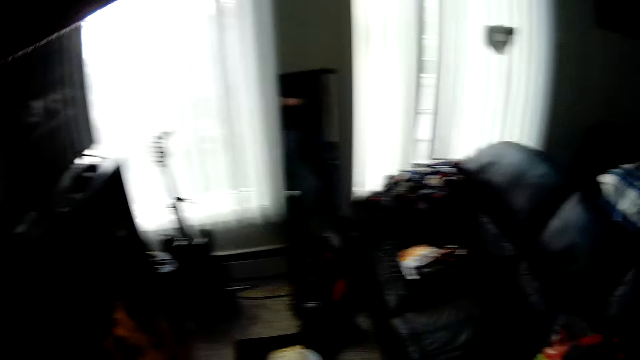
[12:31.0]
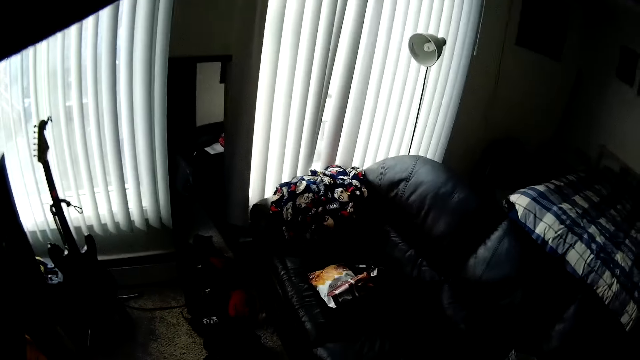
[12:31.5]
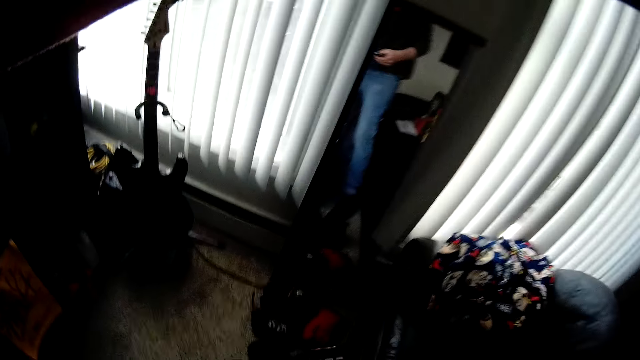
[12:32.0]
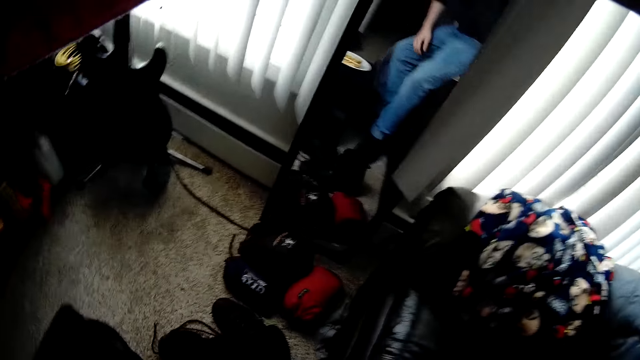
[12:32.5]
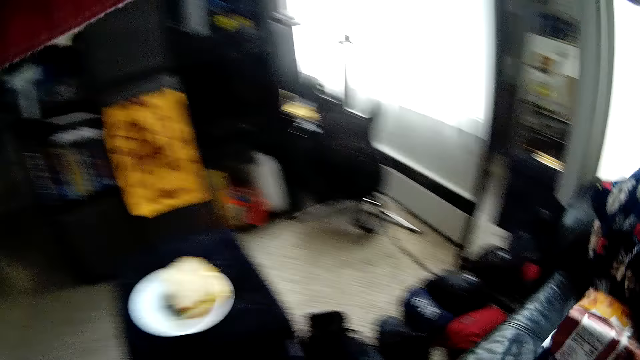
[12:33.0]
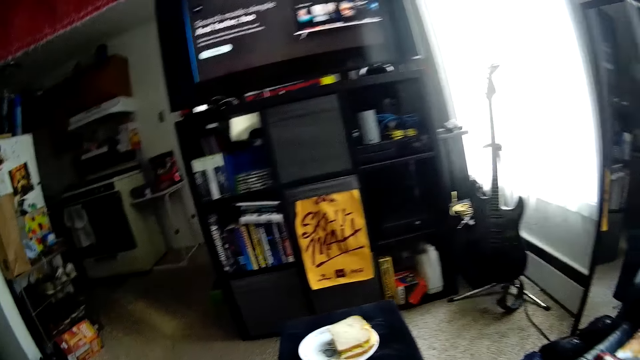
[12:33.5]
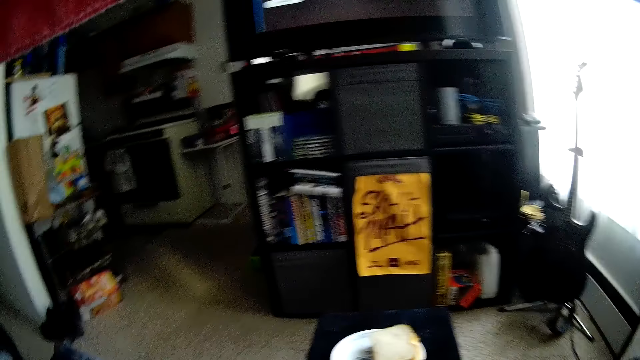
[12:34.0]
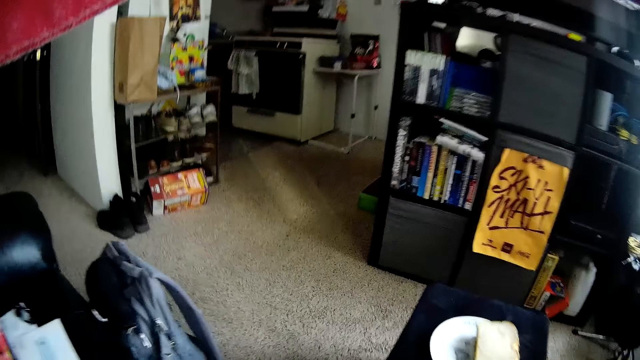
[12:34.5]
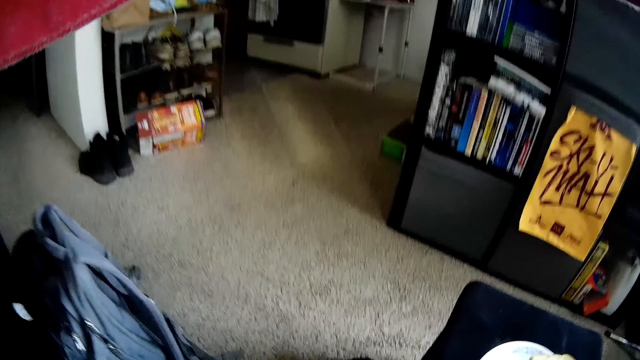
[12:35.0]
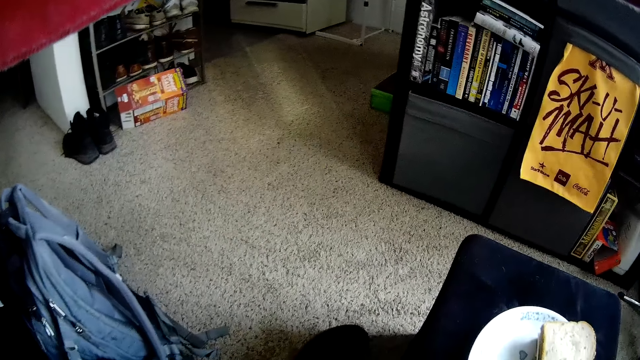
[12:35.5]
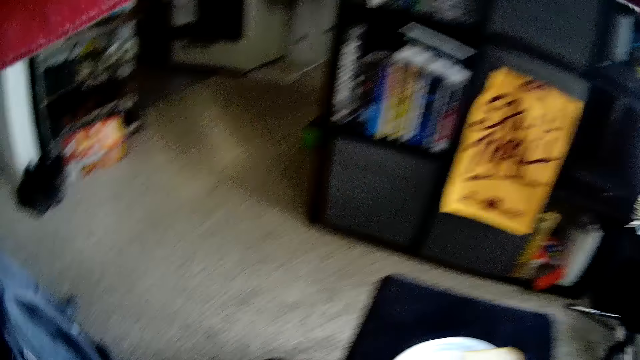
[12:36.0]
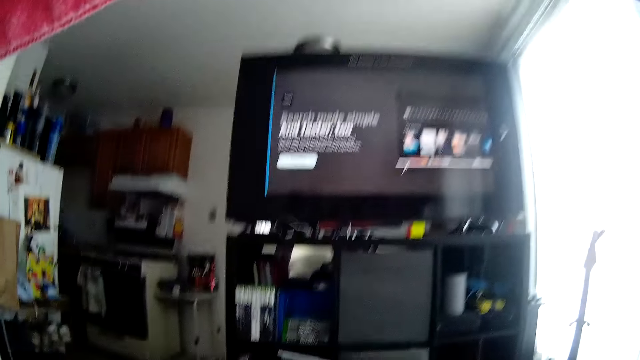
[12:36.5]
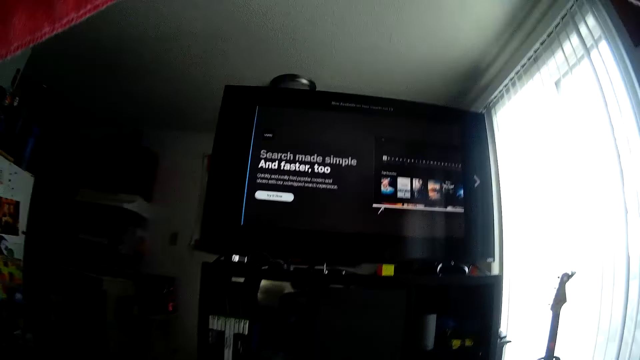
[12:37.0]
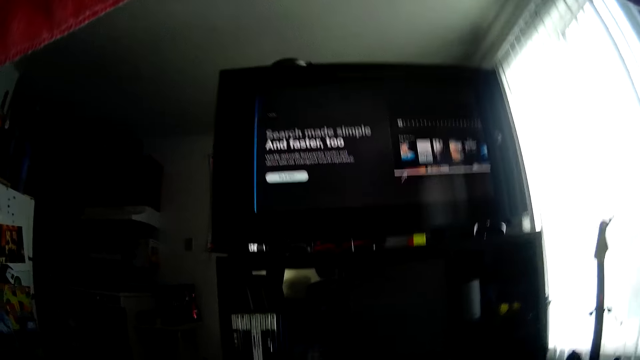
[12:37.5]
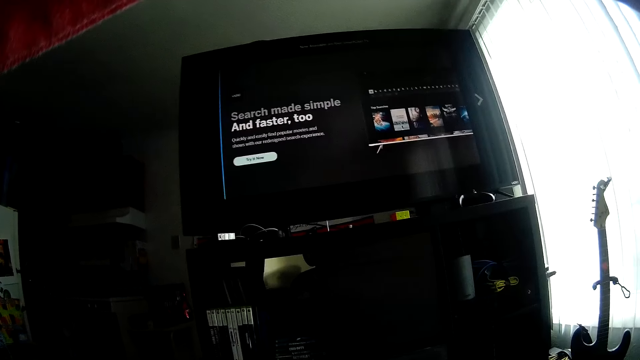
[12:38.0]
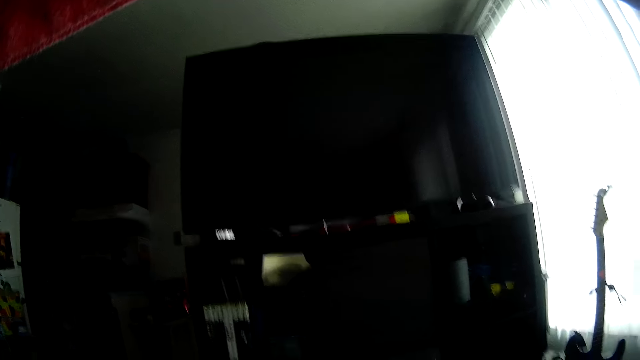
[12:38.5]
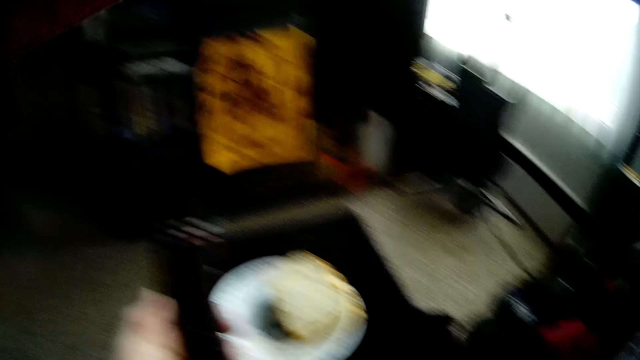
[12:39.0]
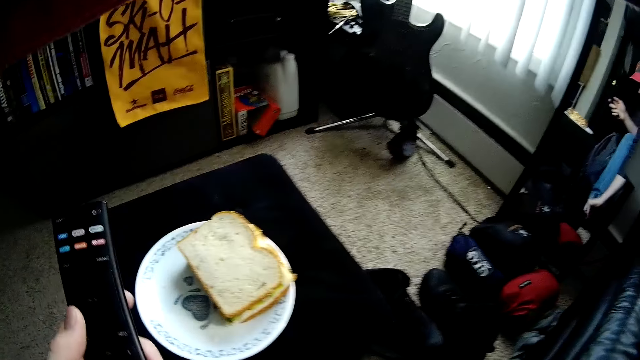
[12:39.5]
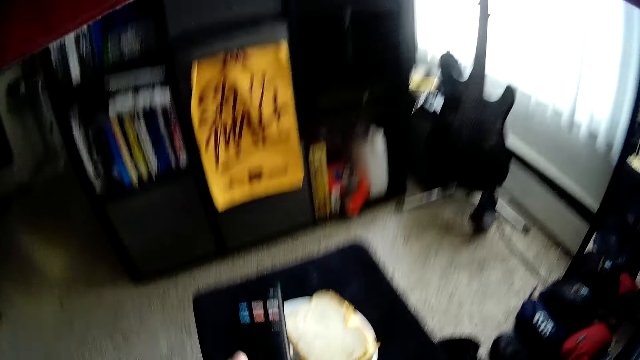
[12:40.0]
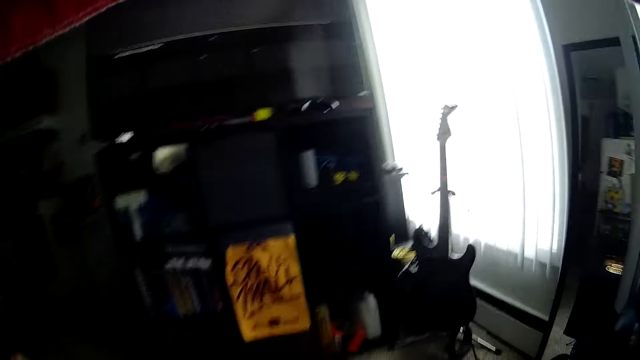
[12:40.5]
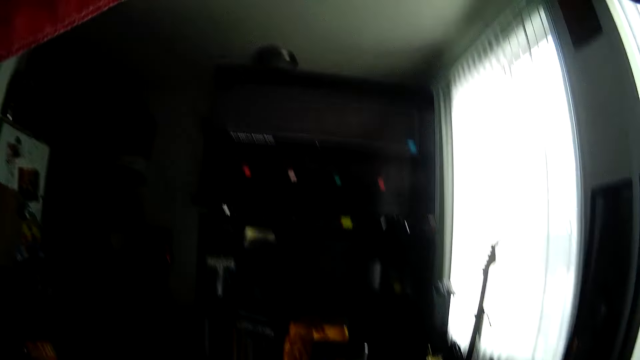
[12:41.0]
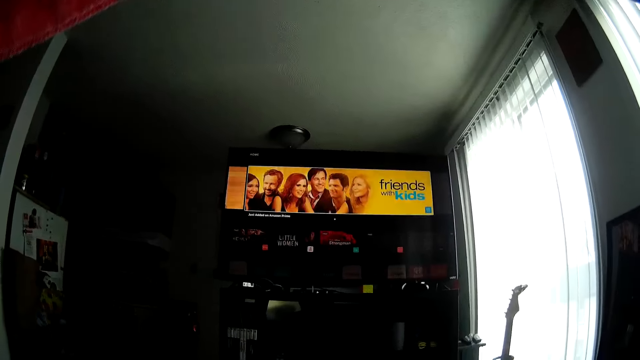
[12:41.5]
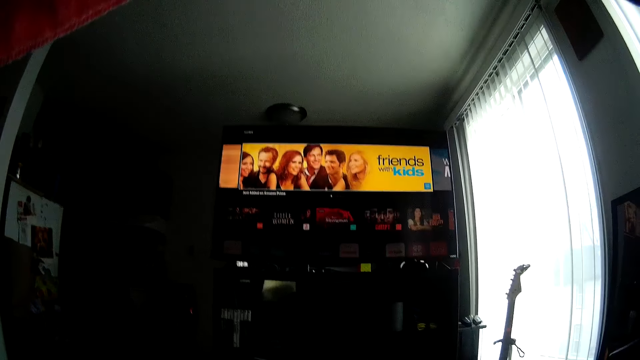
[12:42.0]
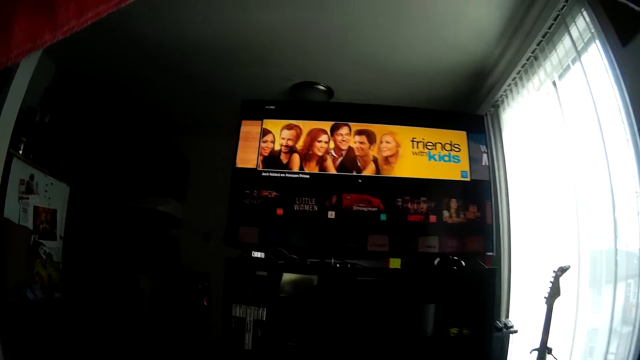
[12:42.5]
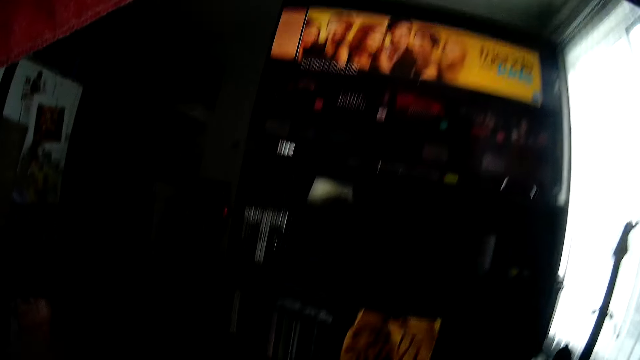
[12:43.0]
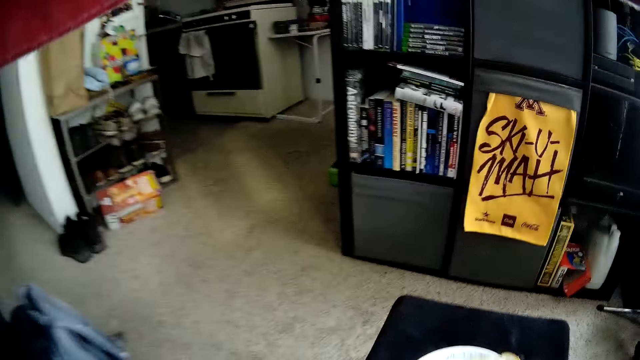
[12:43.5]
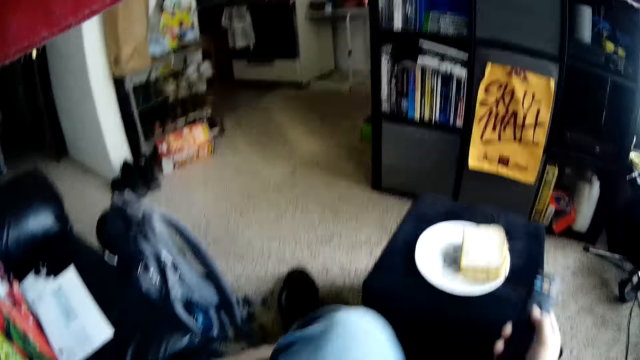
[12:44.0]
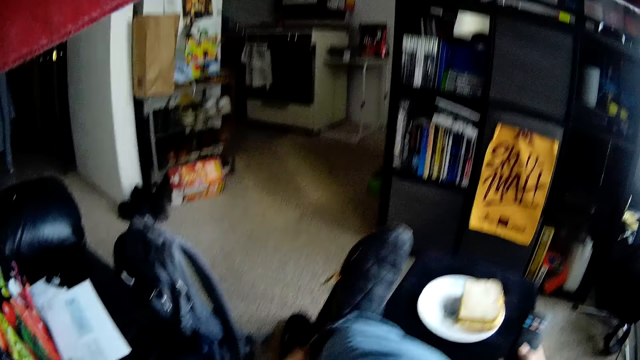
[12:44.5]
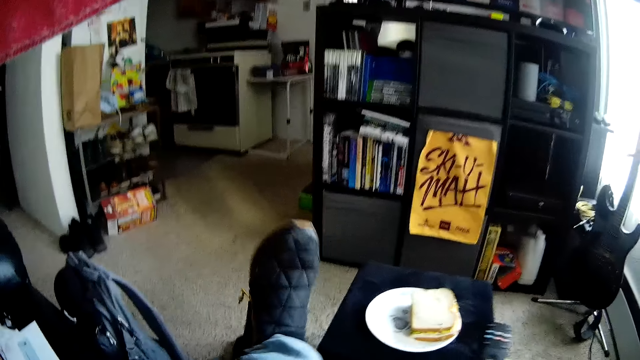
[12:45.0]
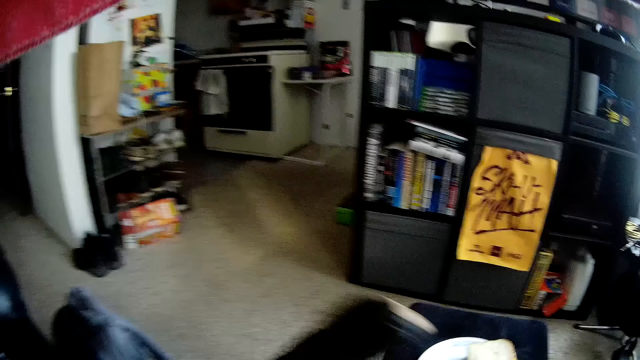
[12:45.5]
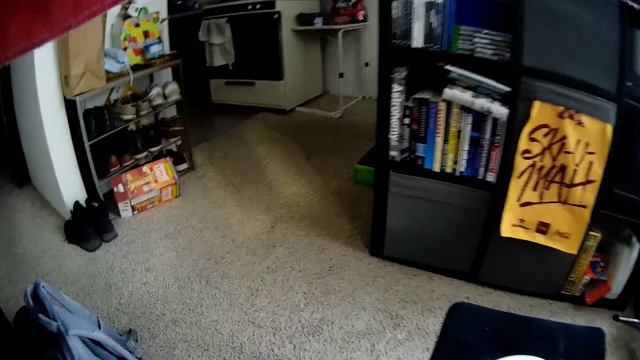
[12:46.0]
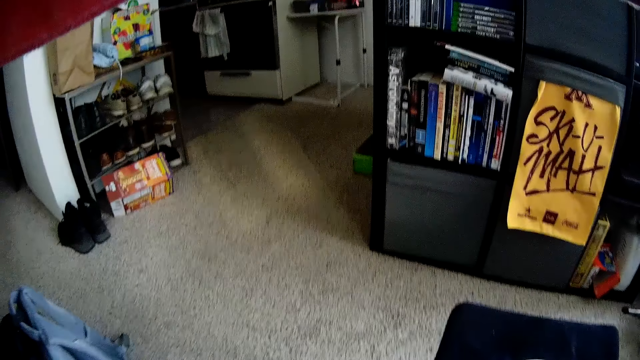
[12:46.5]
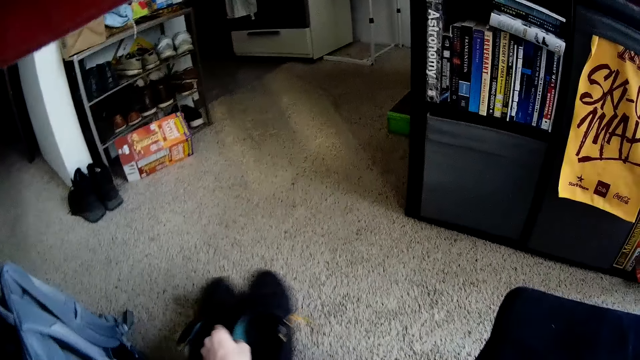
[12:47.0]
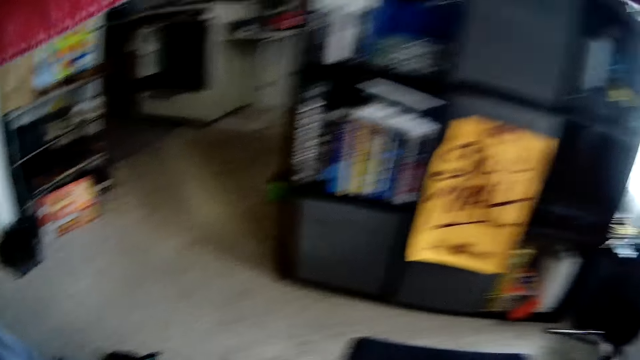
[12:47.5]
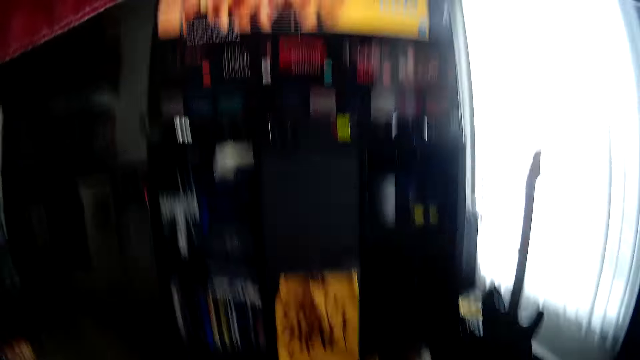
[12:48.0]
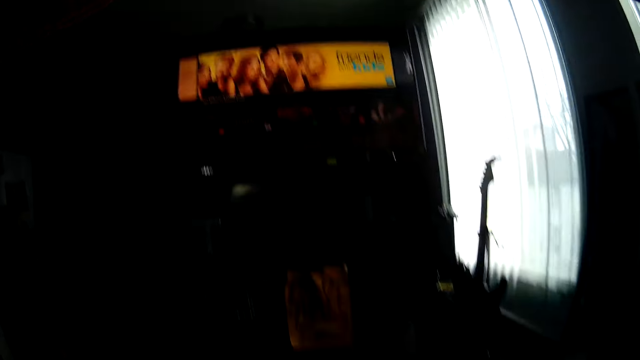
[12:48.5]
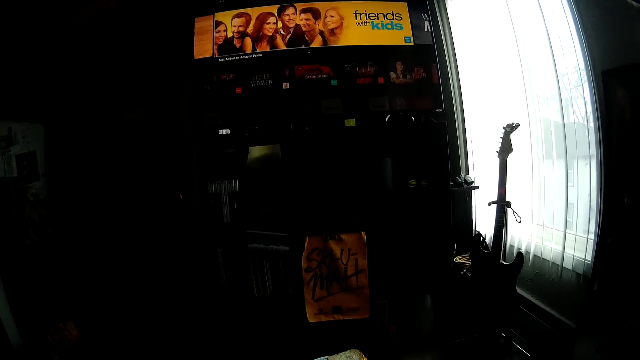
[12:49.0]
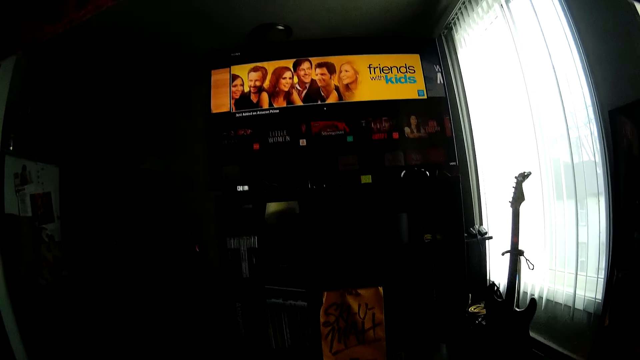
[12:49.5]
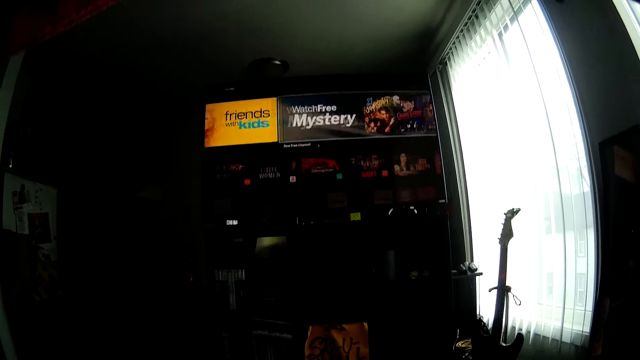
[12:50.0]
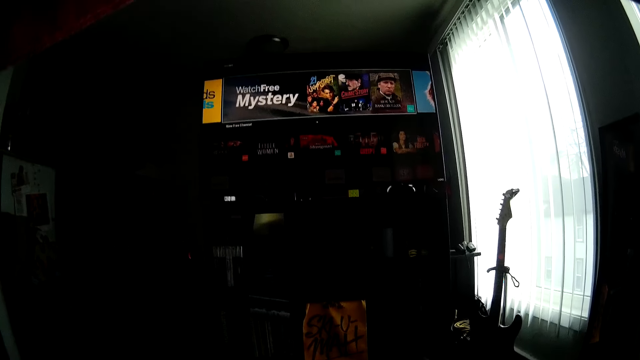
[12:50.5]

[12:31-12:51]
The camera wearer looks around the room. He sits on a couch. He dials the remote. He turns off the television with the remote control. He turns on the television with the remote control. He removes his left shoe from his leg. He puts the shoe on the floor. He watches the television.
